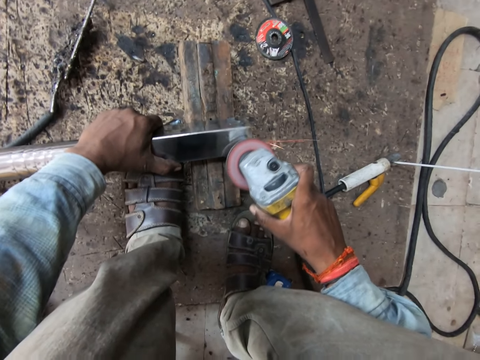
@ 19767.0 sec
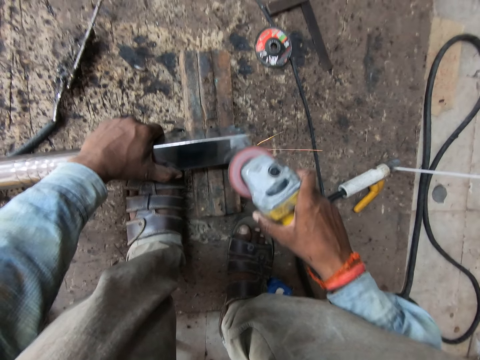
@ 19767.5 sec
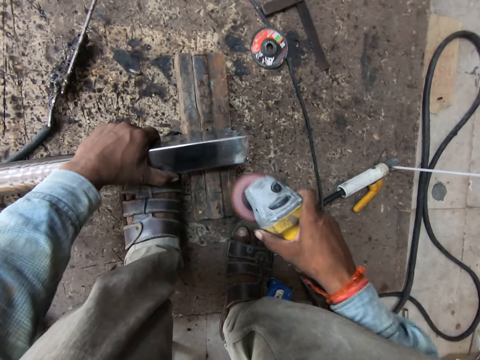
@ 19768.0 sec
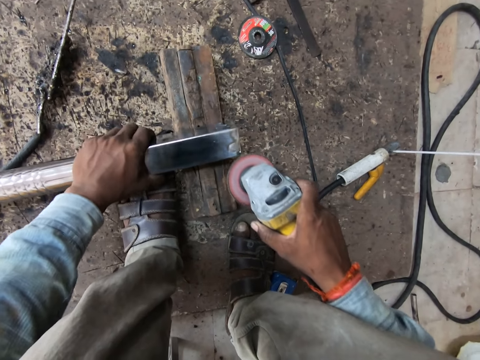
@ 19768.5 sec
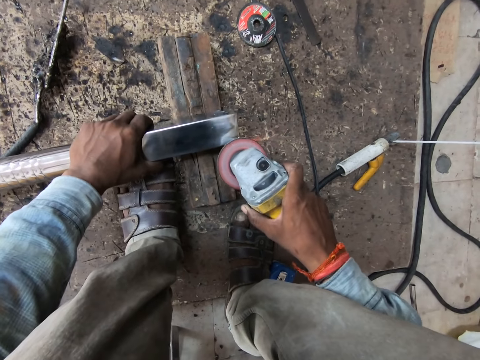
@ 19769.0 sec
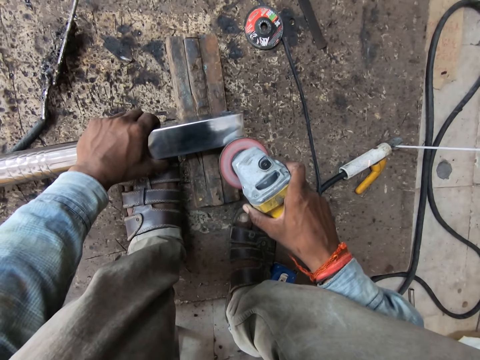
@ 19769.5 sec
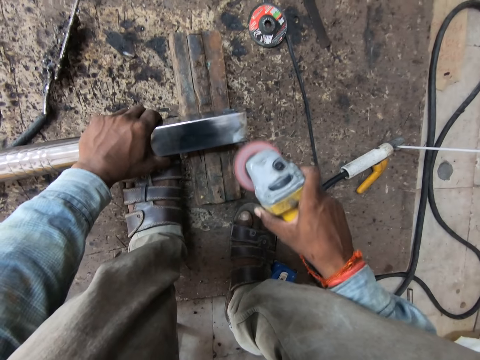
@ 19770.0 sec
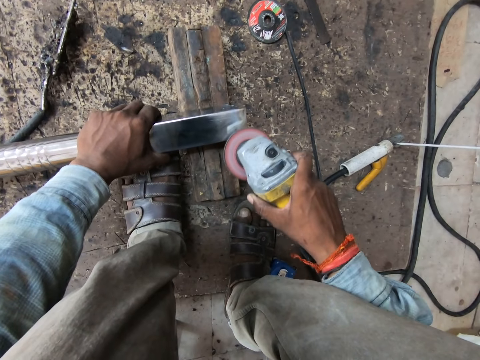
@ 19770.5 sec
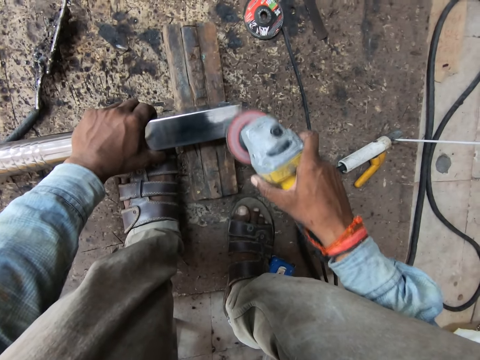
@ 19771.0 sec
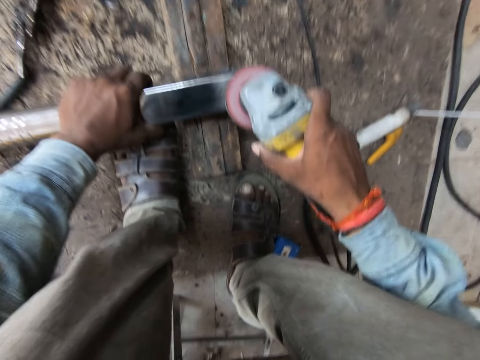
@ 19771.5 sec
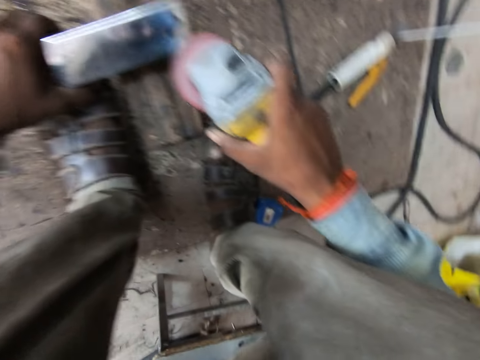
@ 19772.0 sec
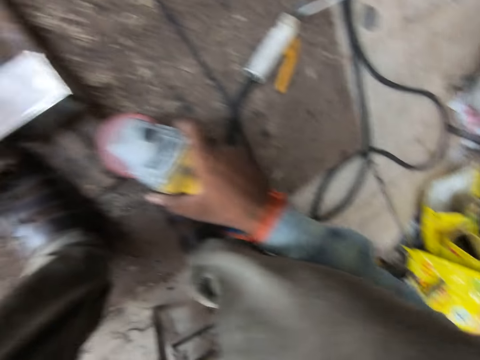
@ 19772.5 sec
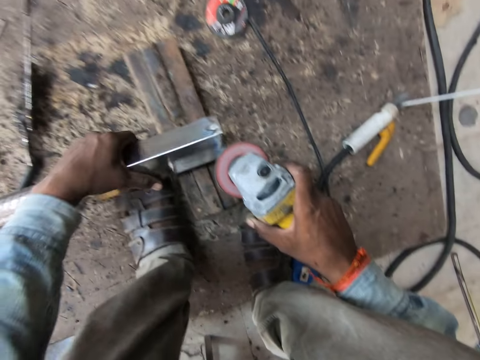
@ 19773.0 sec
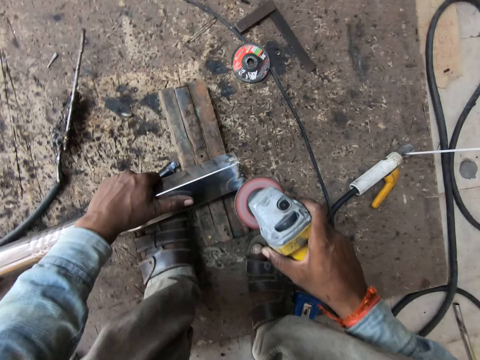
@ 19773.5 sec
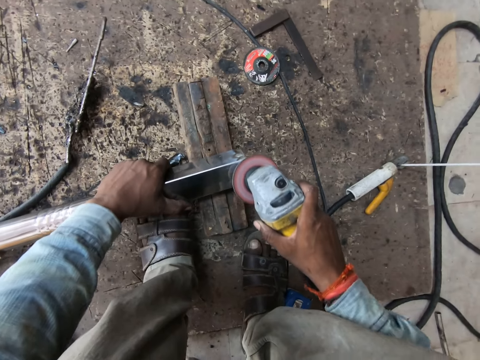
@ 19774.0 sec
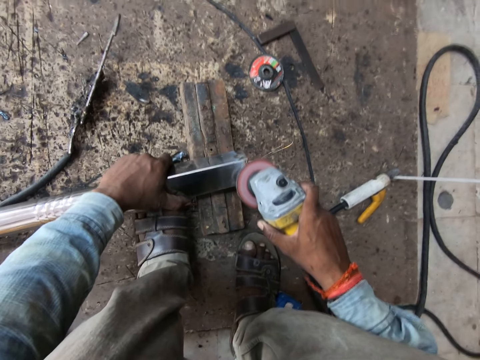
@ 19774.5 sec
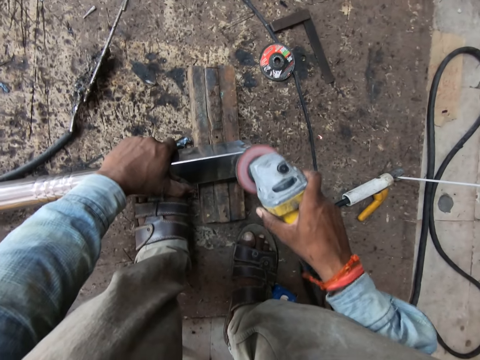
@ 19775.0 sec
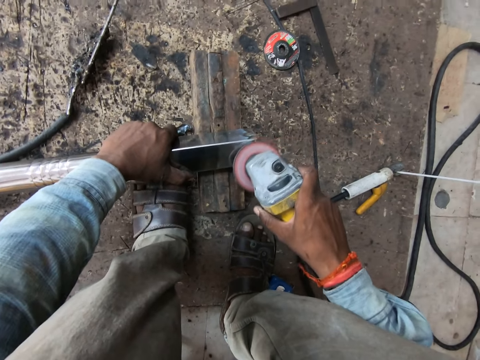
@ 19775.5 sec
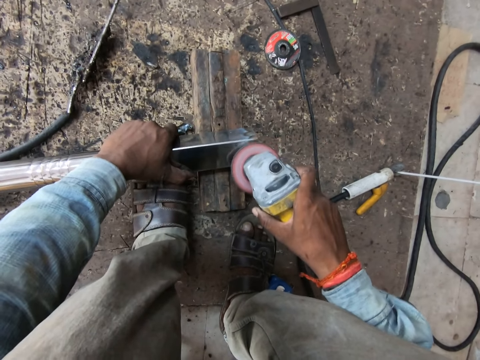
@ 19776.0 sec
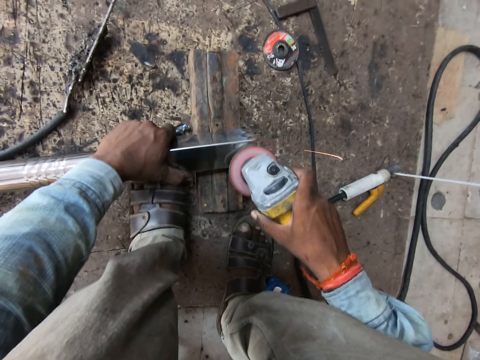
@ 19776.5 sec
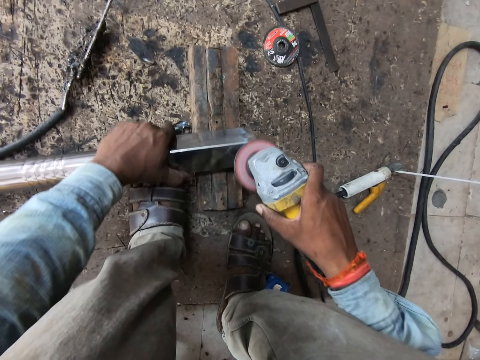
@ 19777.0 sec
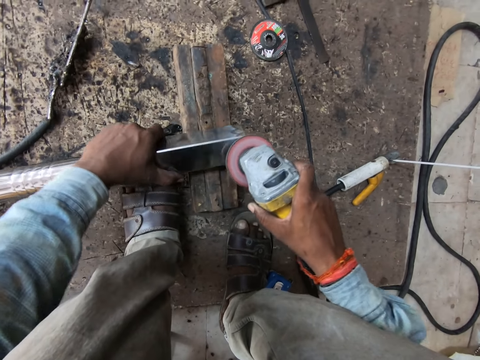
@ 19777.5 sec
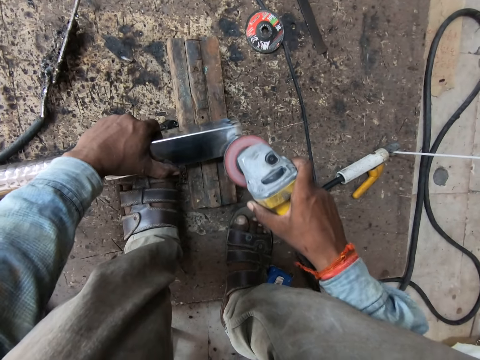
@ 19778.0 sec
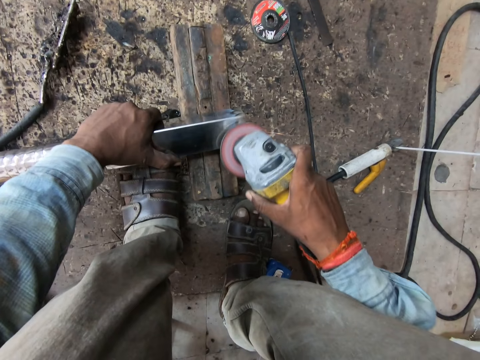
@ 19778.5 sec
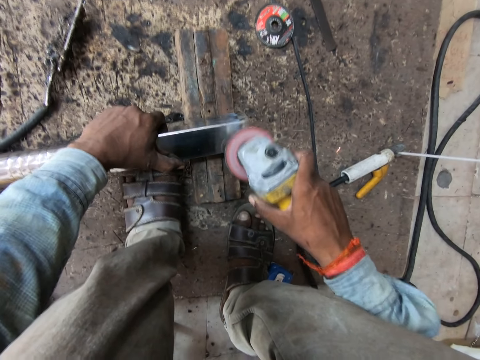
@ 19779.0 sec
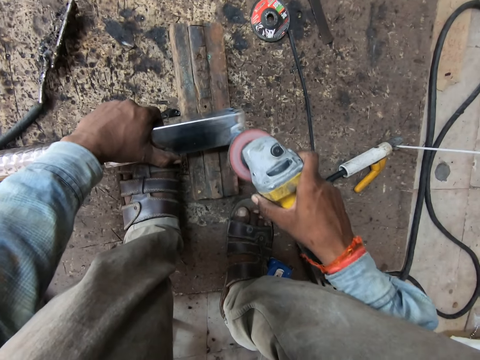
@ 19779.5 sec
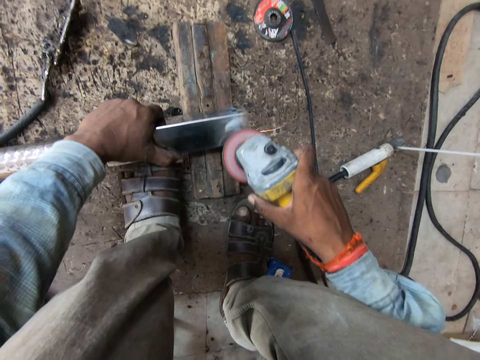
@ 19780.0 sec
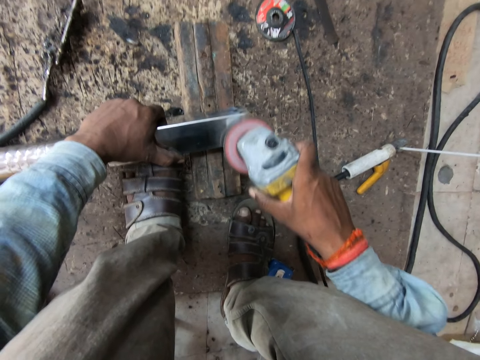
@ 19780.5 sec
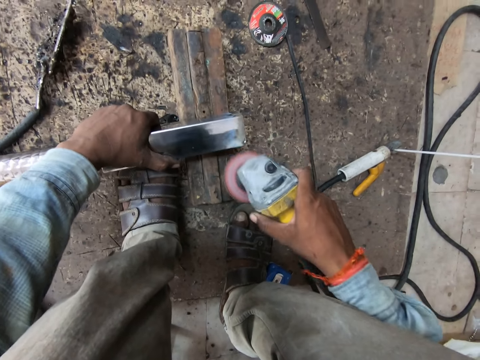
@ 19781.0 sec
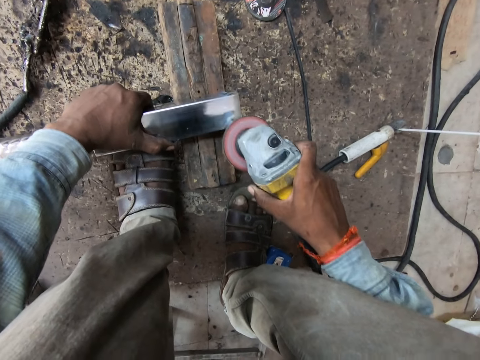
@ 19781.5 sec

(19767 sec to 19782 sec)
The camera wearer turns the metal bar with the left hand. They grind the metal bar using a grinder tool.

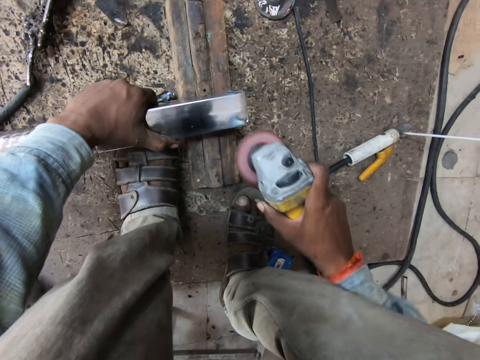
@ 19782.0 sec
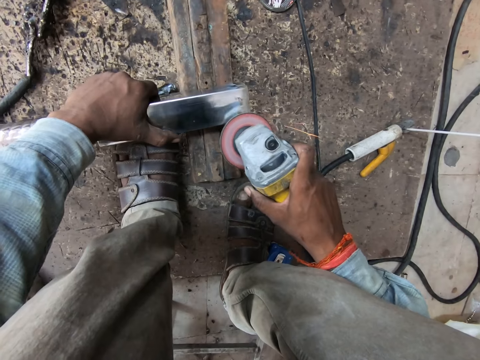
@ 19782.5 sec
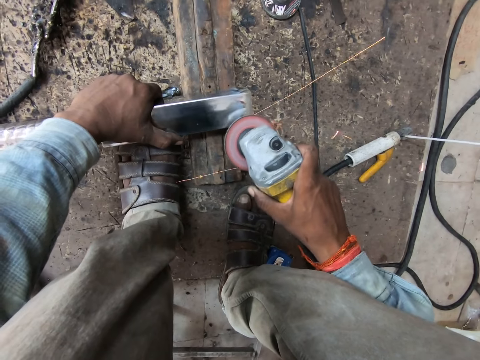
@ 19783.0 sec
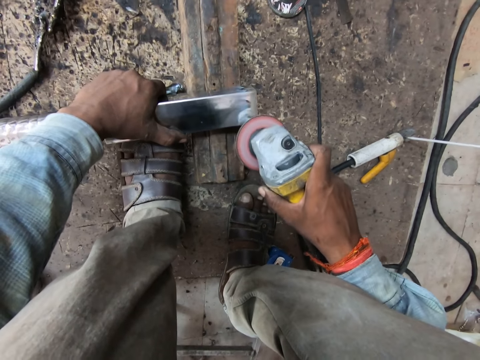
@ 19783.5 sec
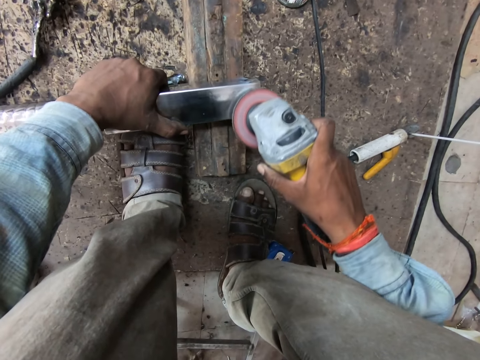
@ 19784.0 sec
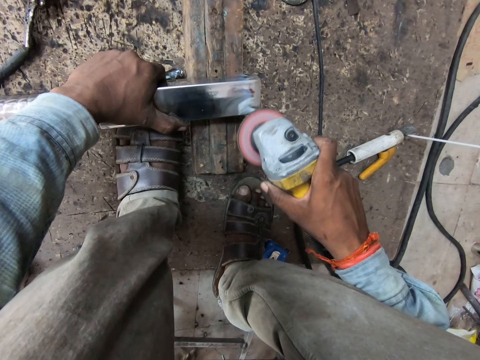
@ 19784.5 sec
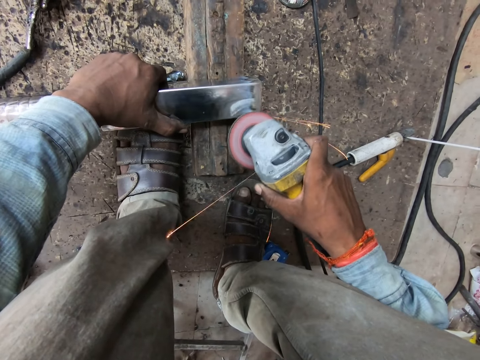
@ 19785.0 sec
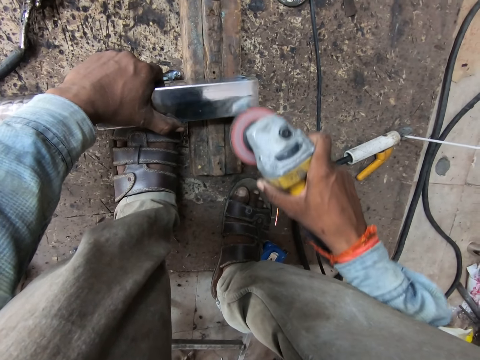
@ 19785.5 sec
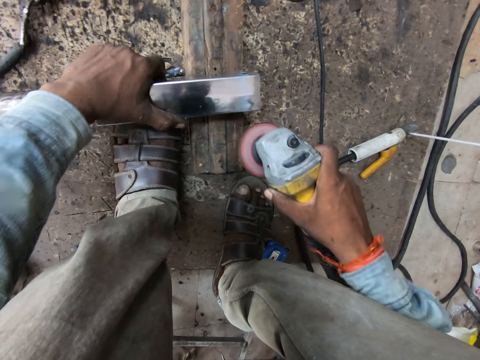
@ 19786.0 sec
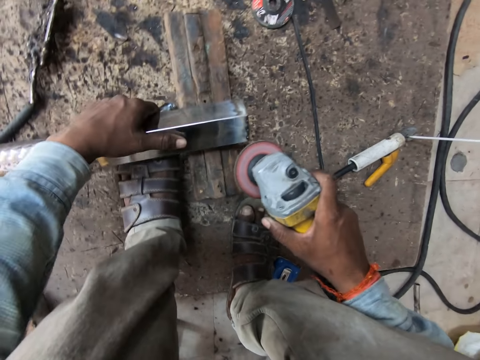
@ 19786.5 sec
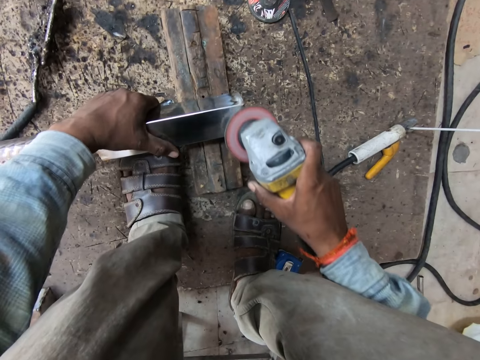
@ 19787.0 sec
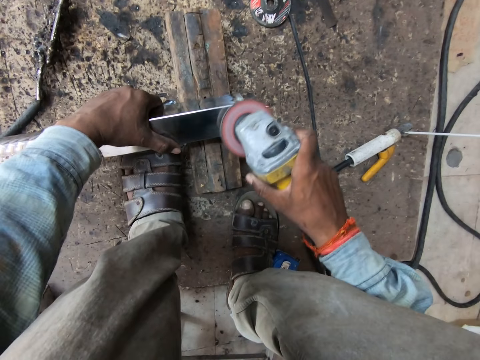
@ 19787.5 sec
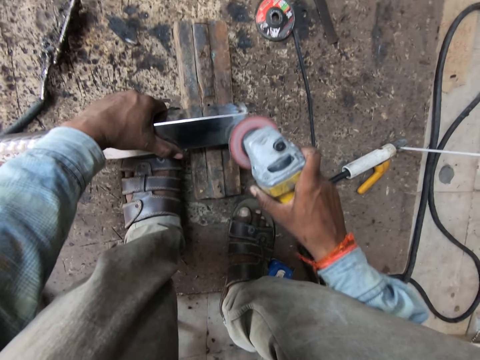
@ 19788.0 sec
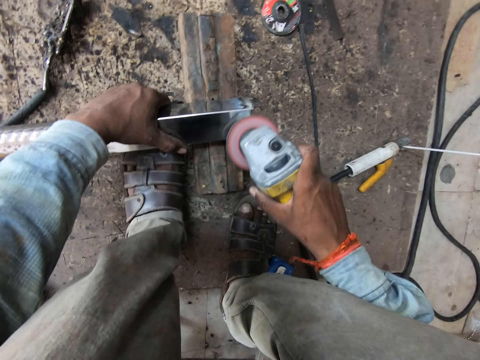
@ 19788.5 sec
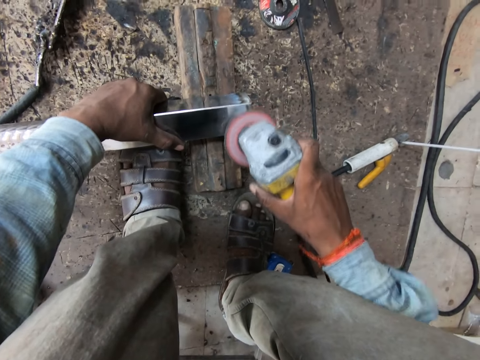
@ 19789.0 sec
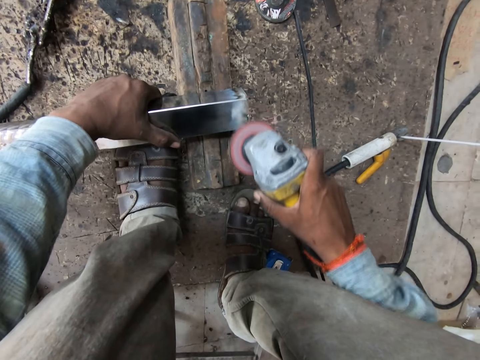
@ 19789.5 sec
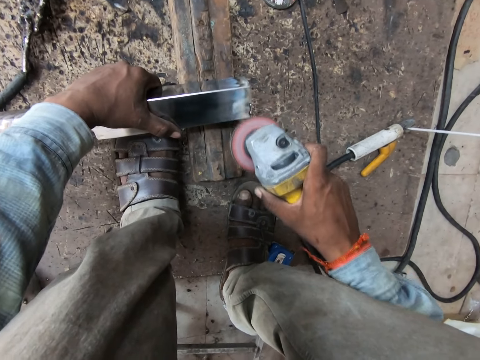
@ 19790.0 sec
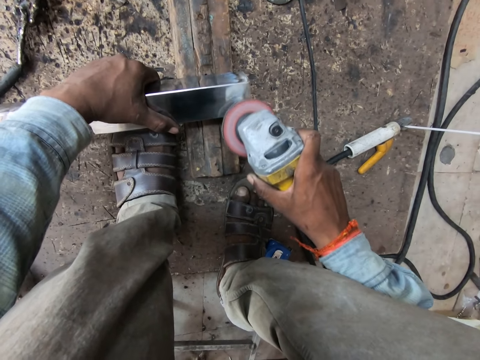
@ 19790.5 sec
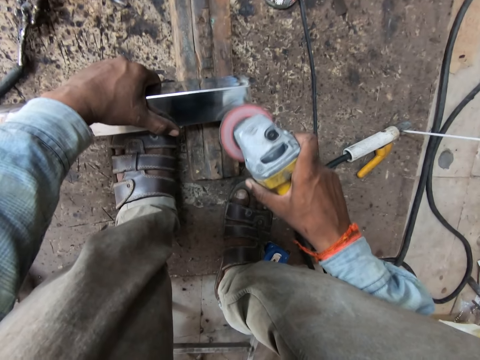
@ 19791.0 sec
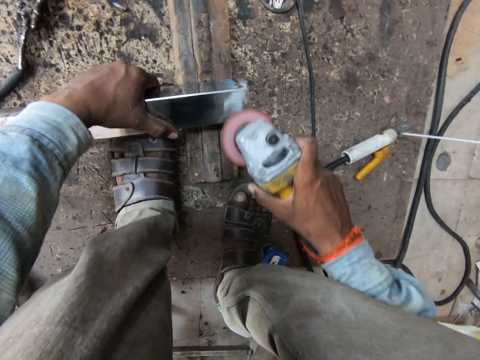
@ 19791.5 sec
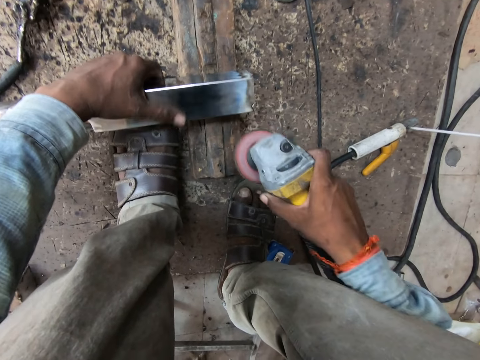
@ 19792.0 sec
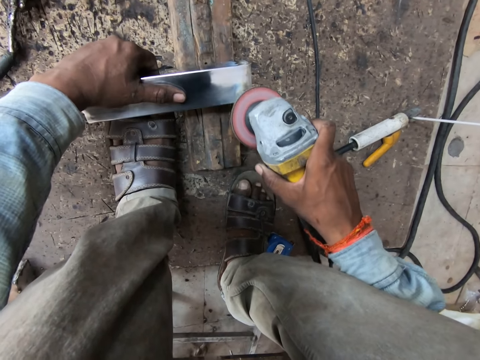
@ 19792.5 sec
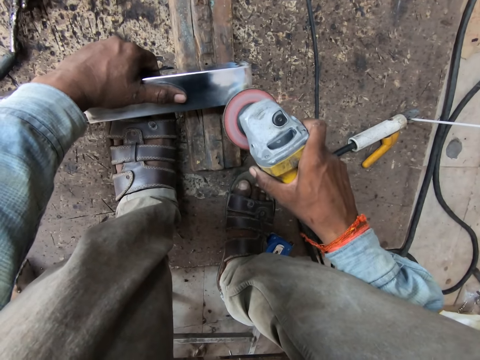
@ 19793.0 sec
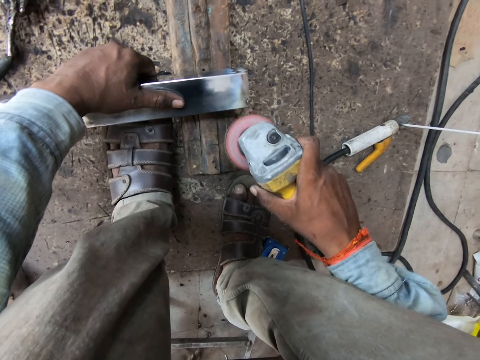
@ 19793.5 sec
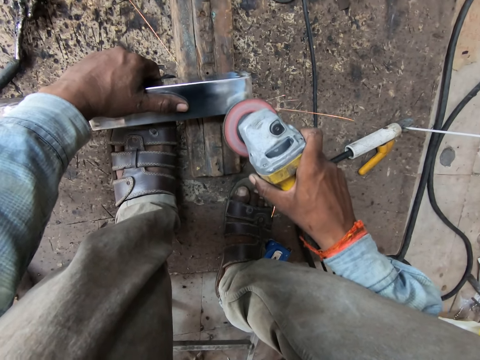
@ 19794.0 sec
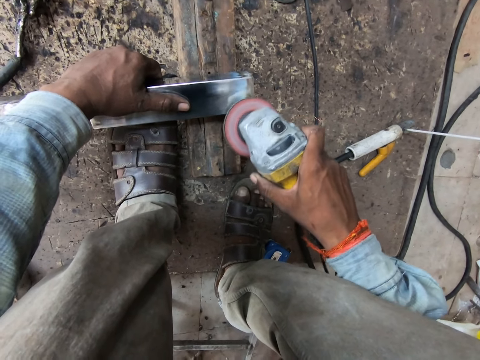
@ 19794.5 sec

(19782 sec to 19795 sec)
The camera wearer turns the metal bar with the left hand. They grind the metal bar using a grinder tool.
